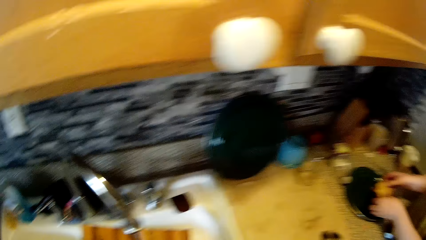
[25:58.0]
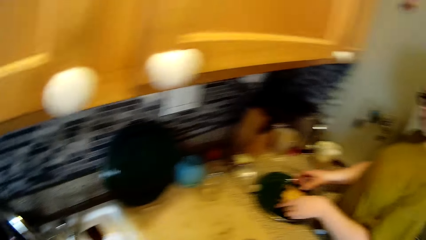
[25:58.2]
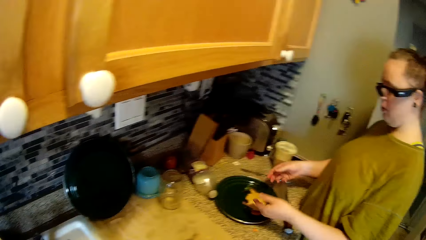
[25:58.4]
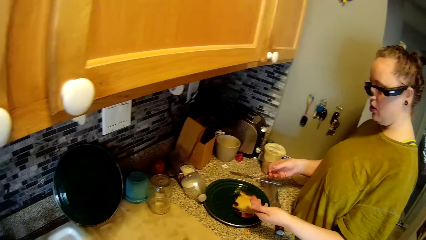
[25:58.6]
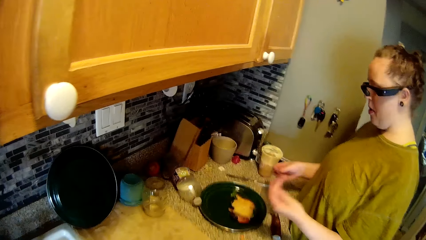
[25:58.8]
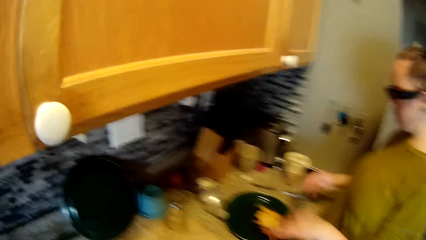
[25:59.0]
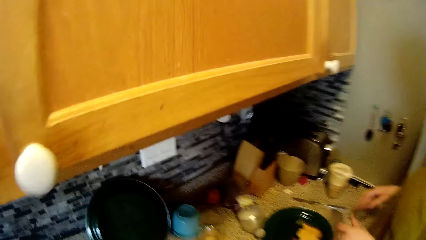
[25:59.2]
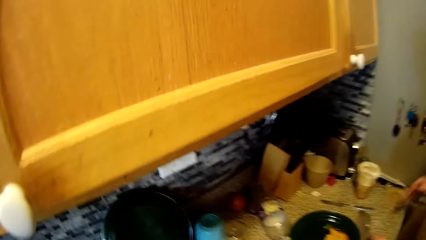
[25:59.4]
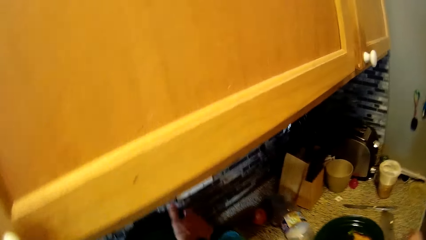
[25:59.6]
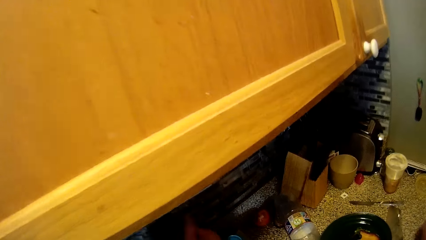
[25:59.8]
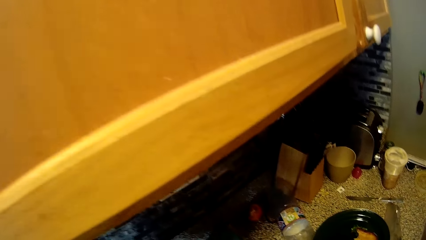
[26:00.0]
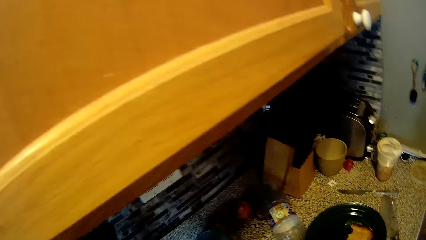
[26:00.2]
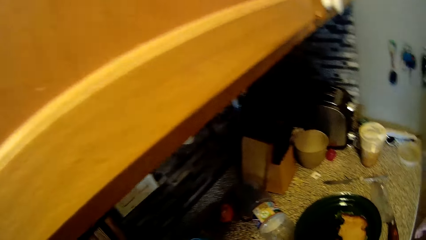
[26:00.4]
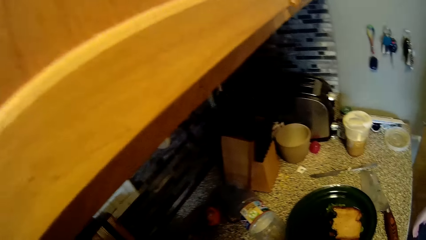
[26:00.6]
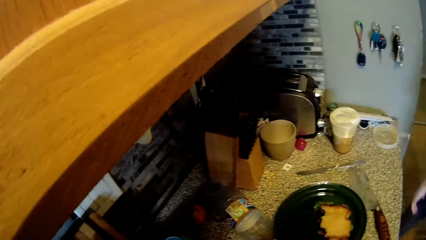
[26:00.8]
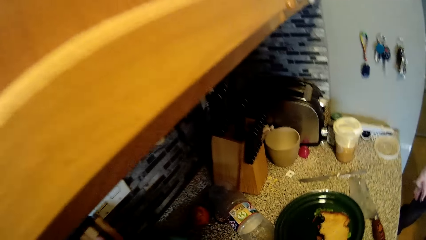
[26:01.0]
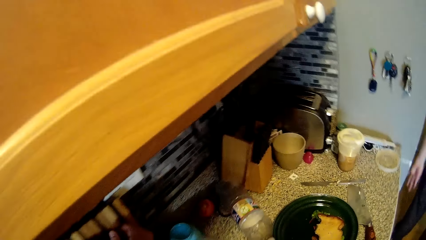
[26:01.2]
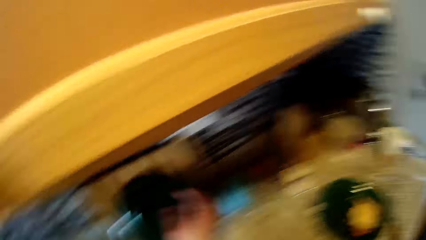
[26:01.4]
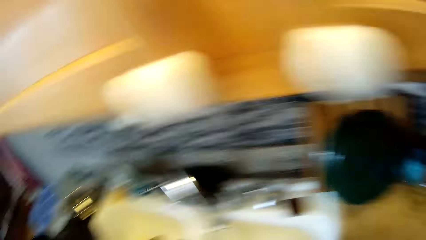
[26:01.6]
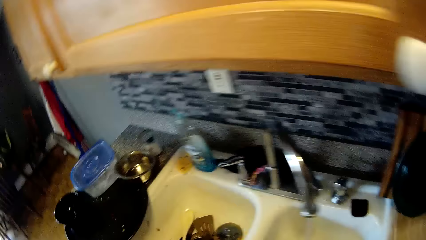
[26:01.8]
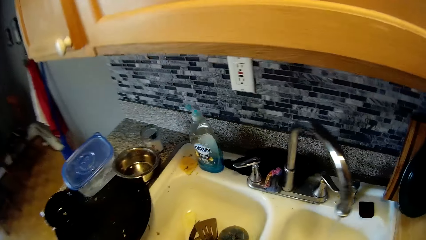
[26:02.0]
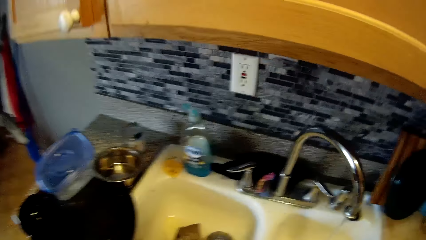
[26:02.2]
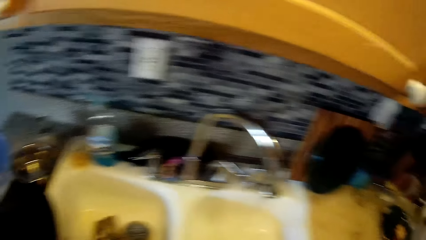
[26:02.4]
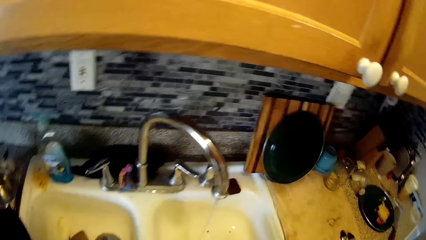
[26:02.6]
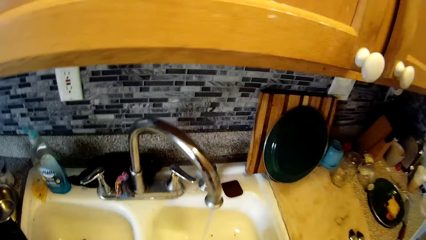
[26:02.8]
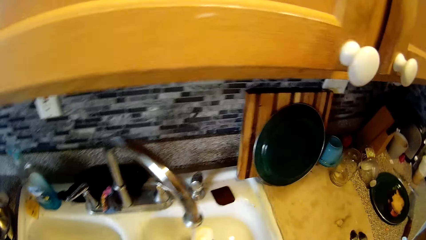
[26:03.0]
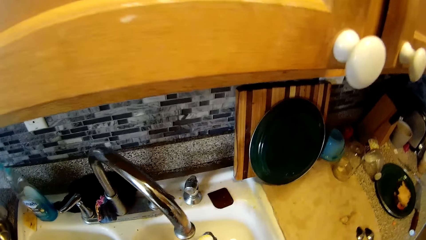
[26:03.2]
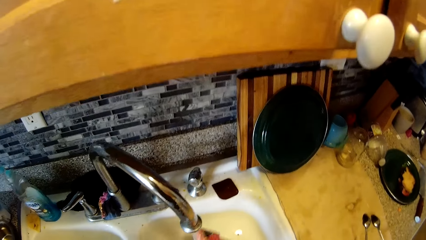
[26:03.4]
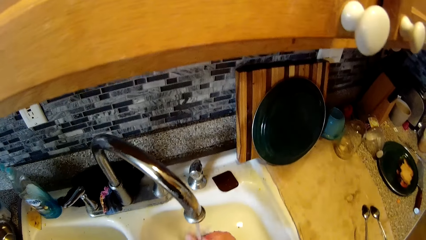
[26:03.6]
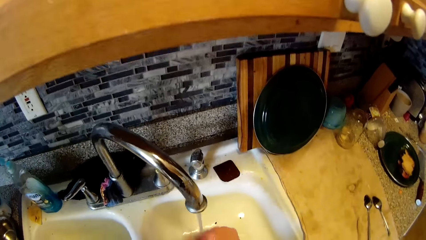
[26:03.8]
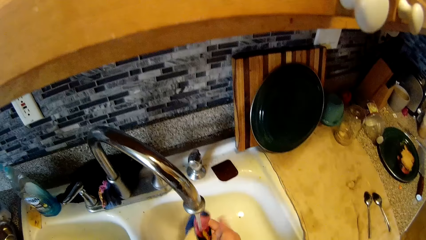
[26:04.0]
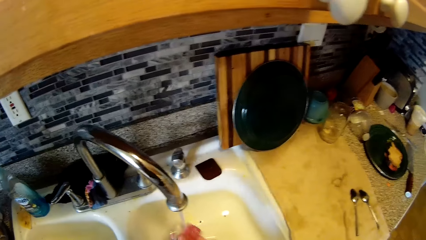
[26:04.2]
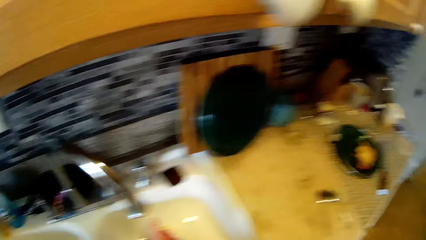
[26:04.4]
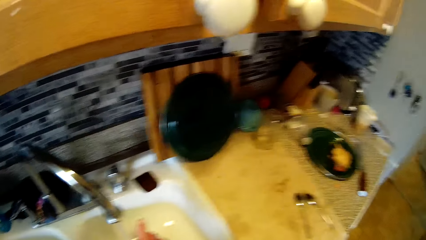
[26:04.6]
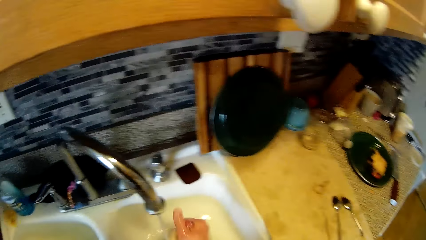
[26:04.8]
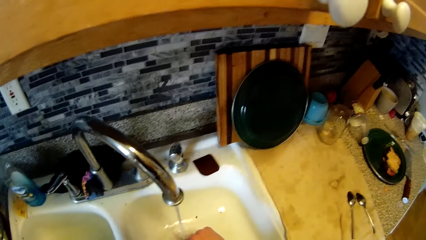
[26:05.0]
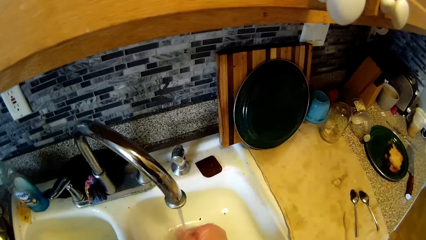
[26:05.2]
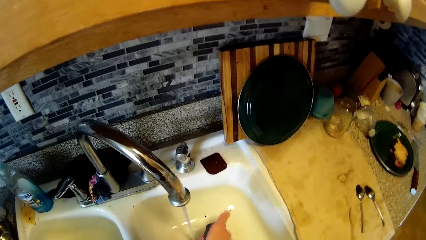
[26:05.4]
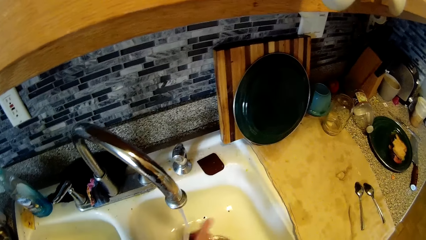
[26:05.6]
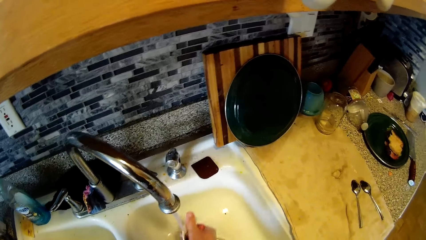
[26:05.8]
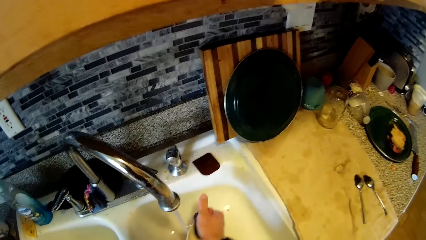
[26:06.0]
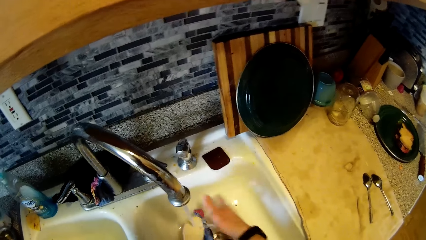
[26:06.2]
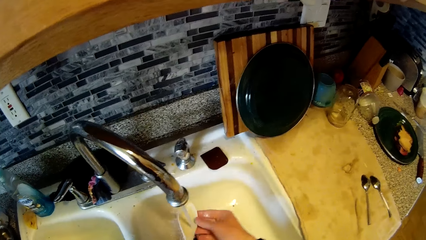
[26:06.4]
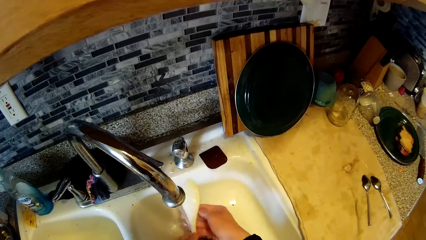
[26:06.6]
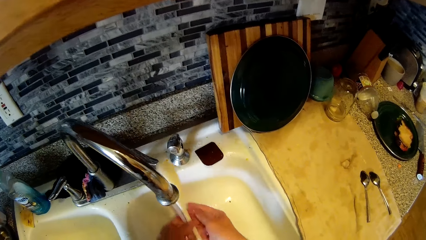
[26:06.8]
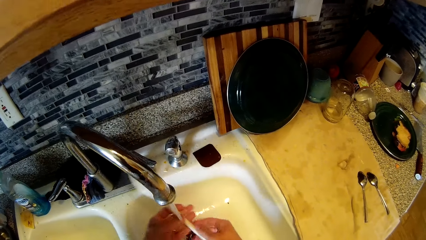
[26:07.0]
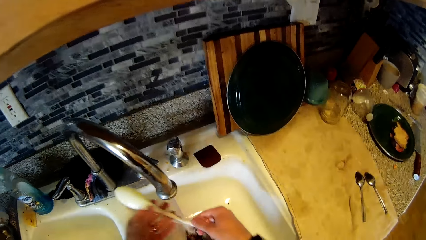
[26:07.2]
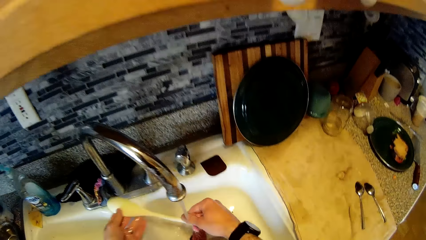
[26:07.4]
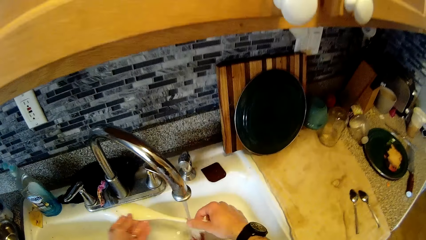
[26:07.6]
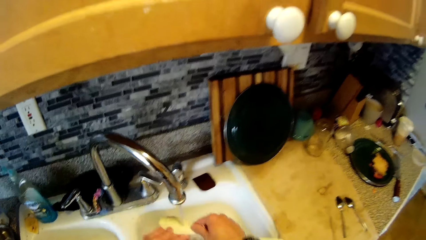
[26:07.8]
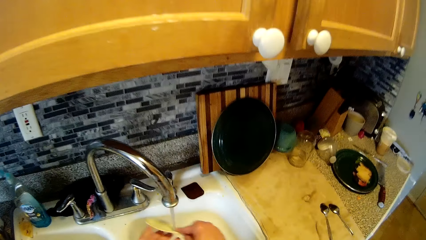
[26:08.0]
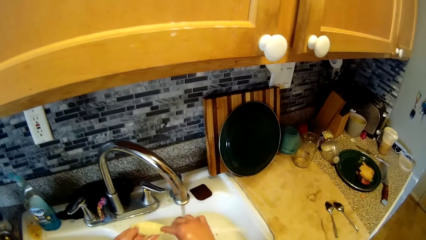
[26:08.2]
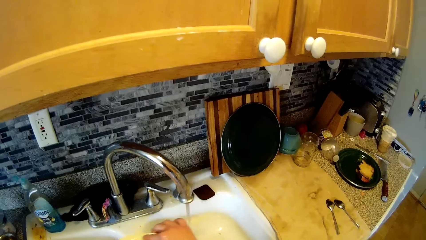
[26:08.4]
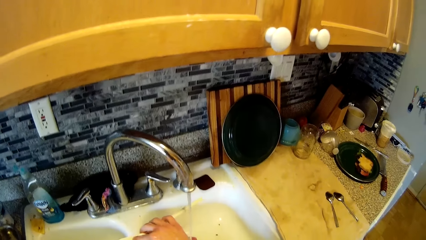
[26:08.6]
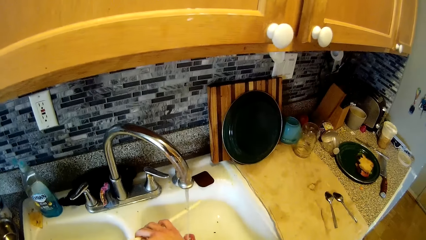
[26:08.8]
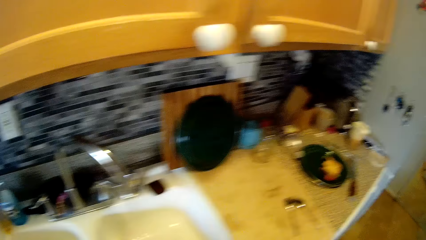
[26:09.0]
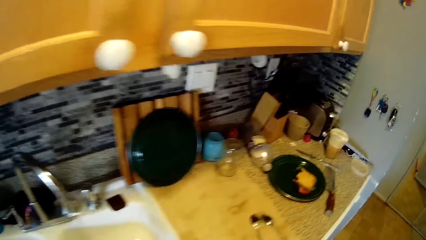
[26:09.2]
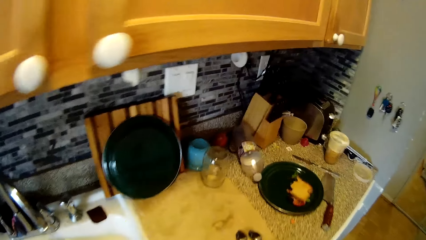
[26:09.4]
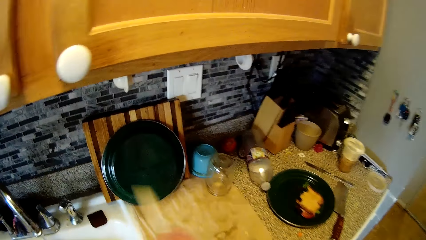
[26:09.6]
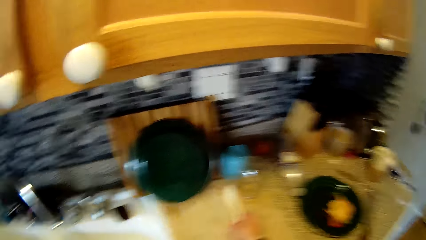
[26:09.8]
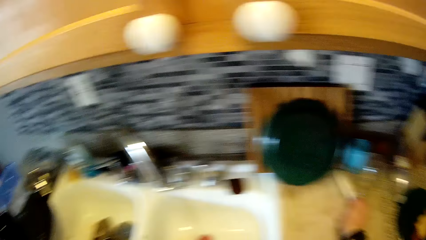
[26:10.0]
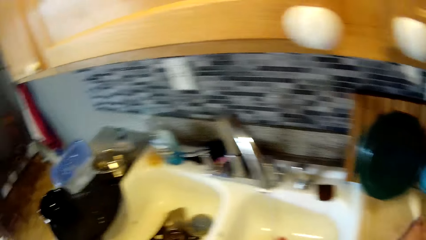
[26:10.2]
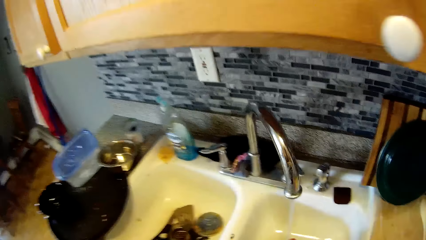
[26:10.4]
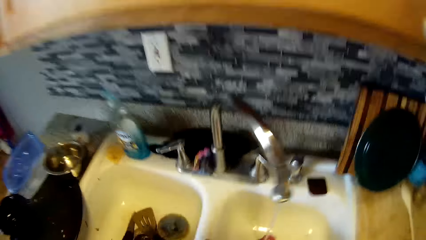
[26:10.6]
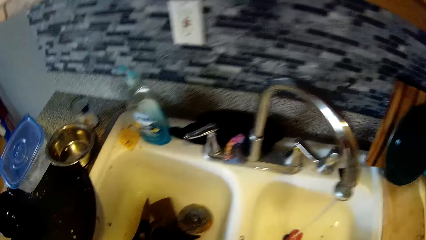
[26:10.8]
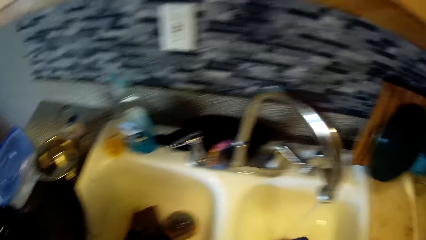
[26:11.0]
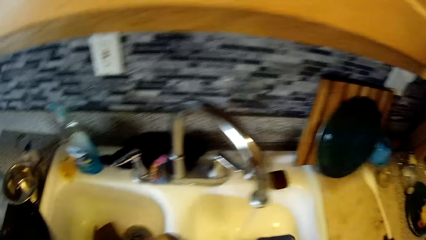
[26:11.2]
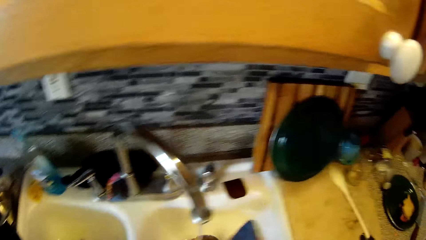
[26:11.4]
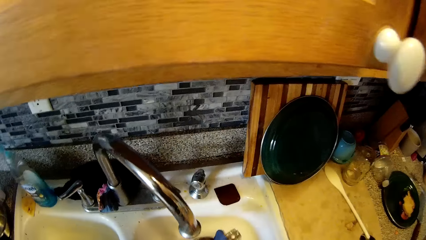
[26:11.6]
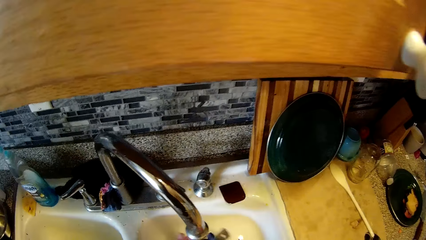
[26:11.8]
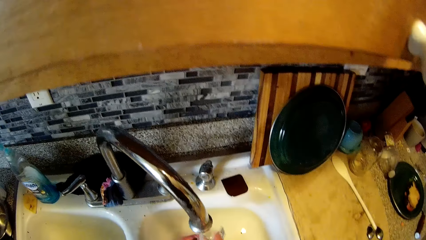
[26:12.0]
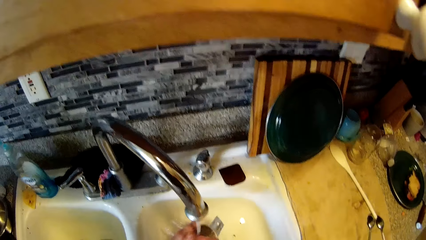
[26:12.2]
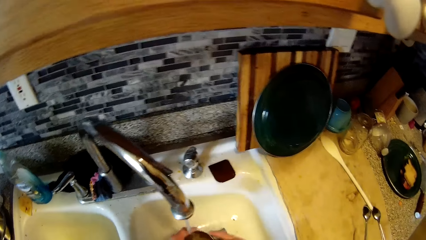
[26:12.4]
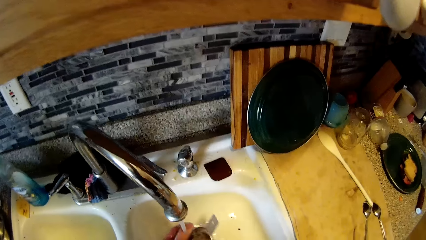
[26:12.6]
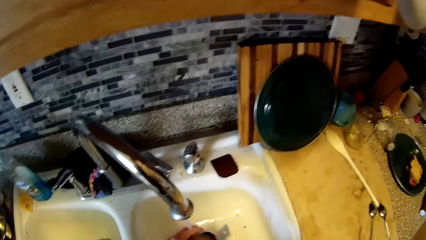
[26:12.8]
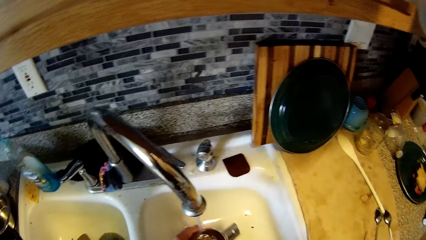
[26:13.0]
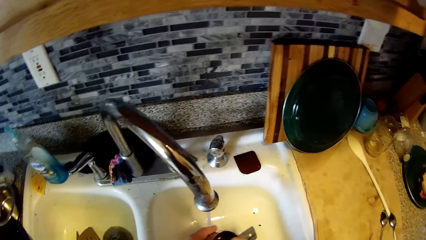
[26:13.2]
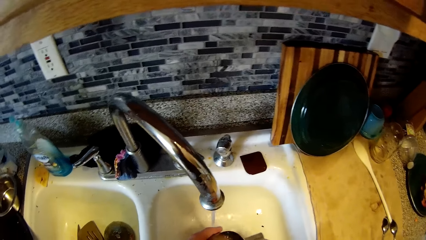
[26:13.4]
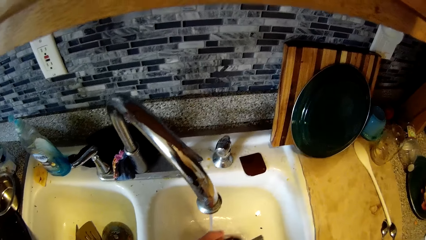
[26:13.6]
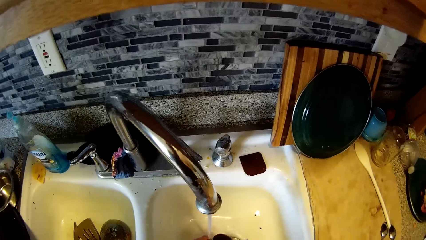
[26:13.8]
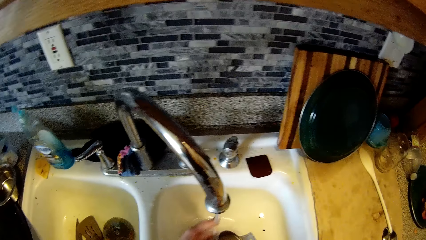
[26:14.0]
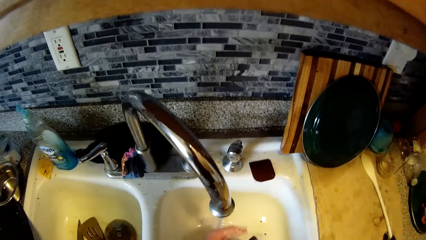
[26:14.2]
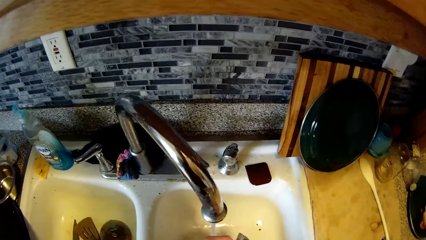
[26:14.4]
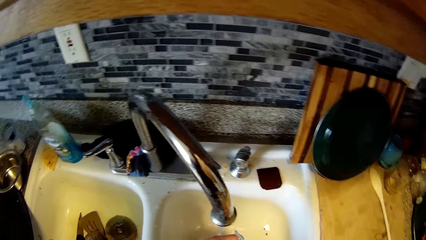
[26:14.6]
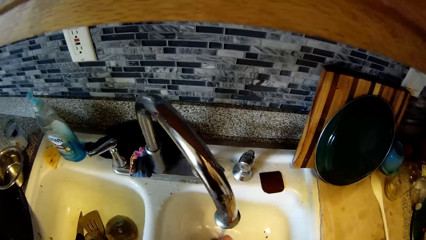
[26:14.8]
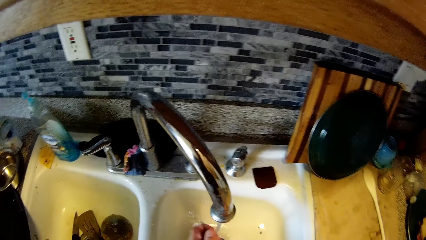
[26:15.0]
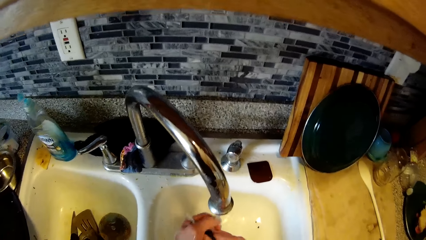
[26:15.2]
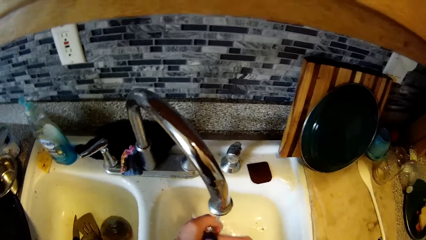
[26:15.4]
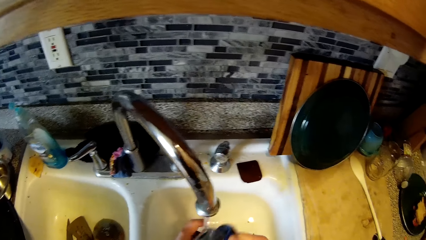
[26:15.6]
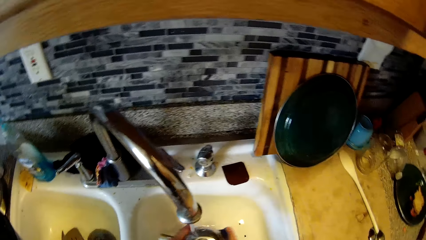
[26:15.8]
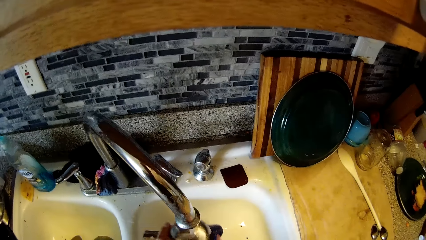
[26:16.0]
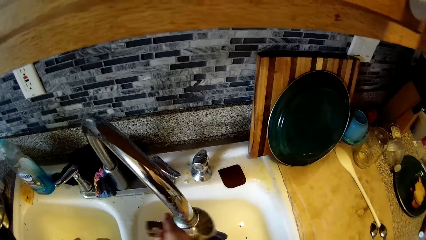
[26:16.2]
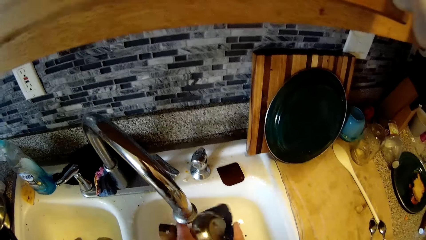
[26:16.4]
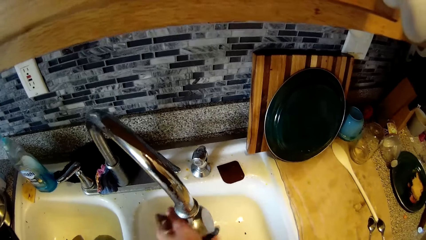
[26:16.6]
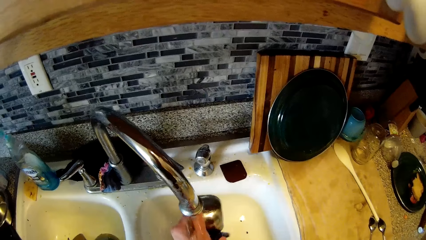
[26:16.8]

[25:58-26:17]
The camera wearer turns to the side. A person holds a cookie. The camera wearer turns to the side. He puts the chopping board on the cabinet. He washes a plastic spoon with the sponge in his left hand. He rinses a cloth in a sink. He rinses the plastic spoon with both hands. He turns to the side. He puts the plastic spoon on the cabinet with his right hand. He rinses dishes in the sink. He washes a stainless plate with the sponge in his left hand.
